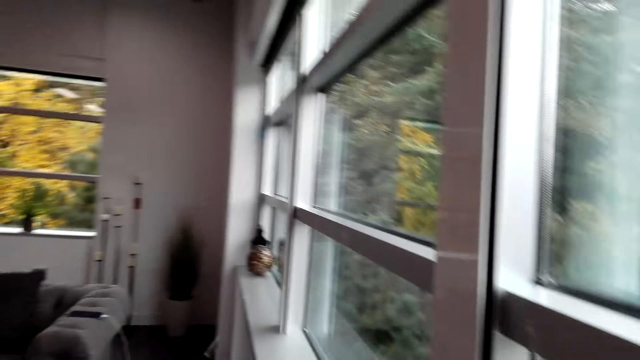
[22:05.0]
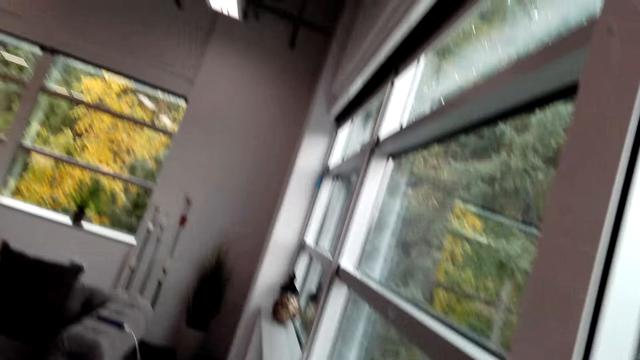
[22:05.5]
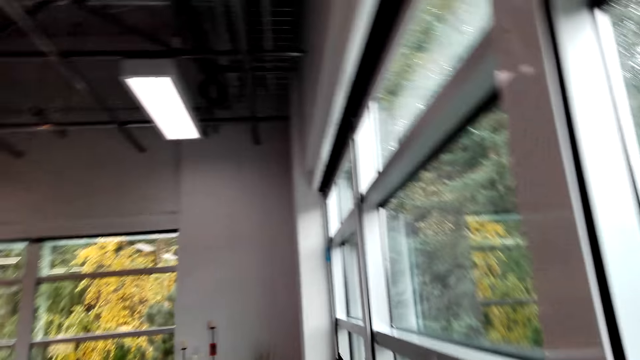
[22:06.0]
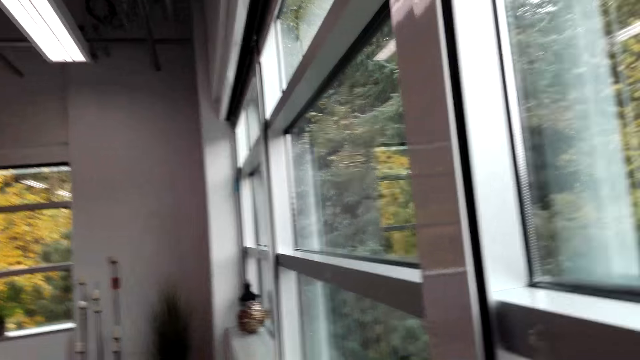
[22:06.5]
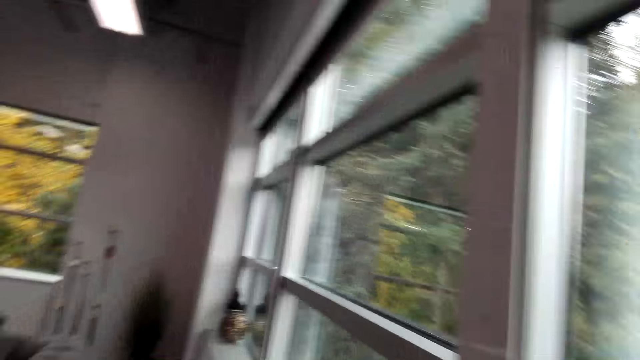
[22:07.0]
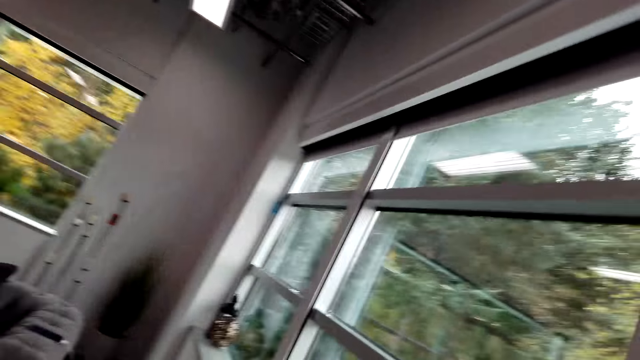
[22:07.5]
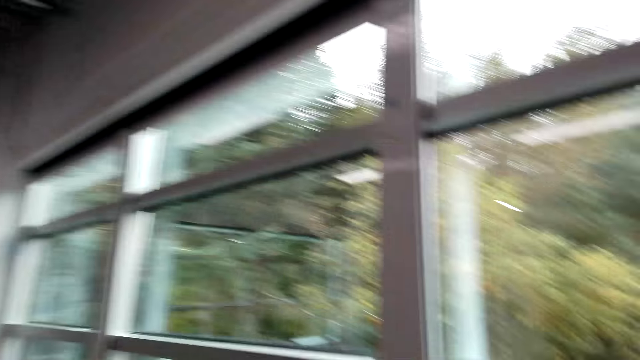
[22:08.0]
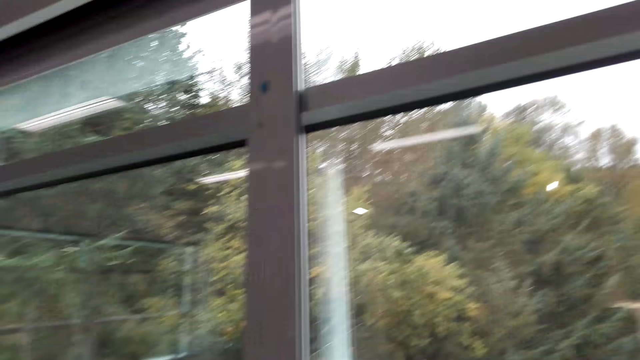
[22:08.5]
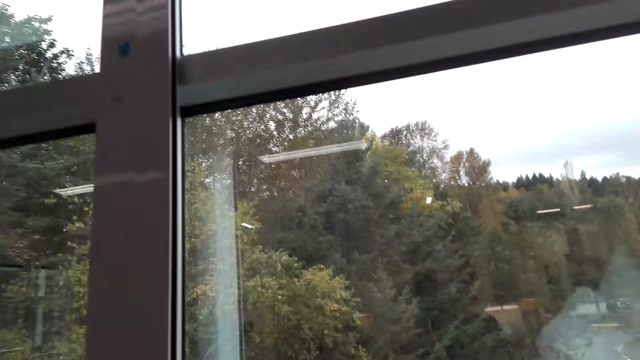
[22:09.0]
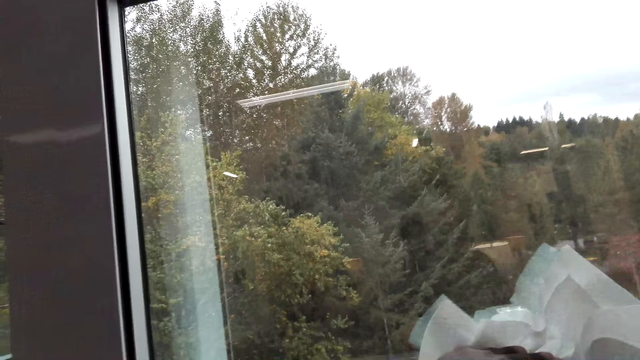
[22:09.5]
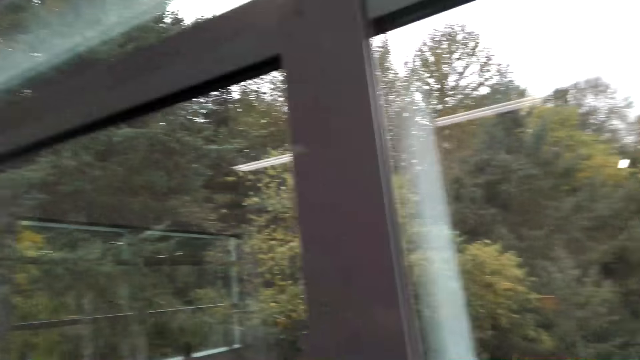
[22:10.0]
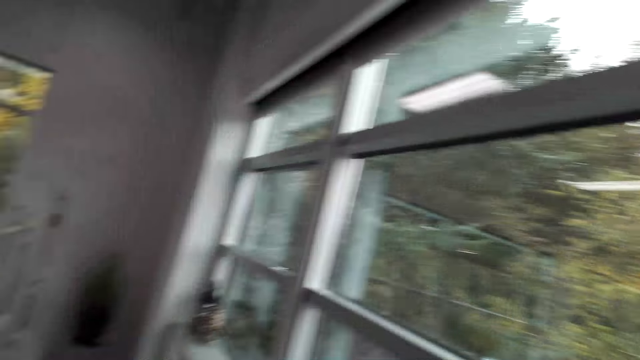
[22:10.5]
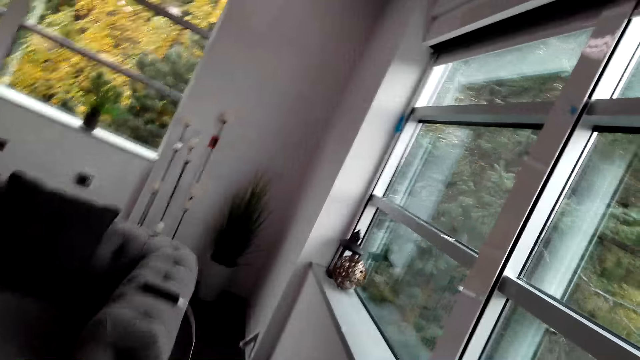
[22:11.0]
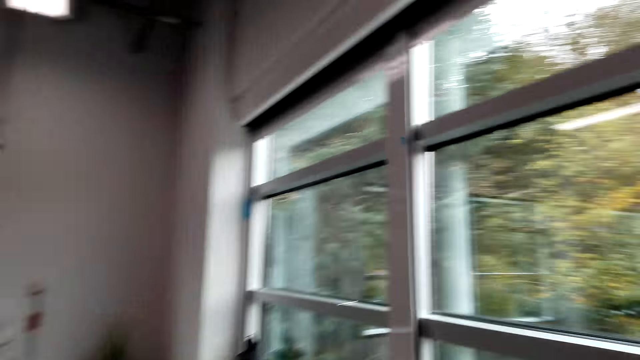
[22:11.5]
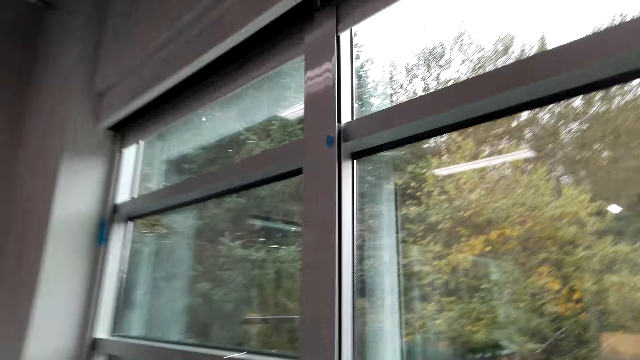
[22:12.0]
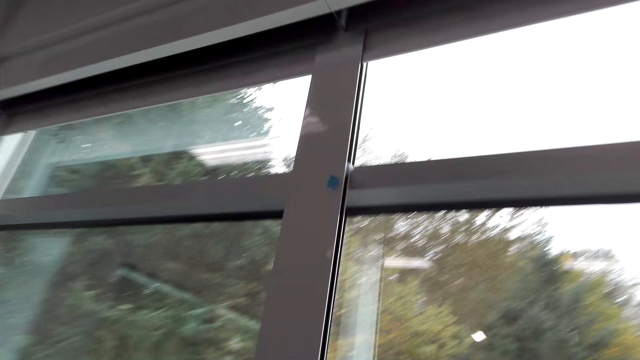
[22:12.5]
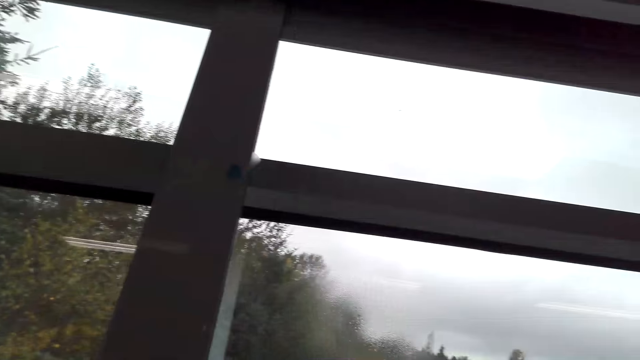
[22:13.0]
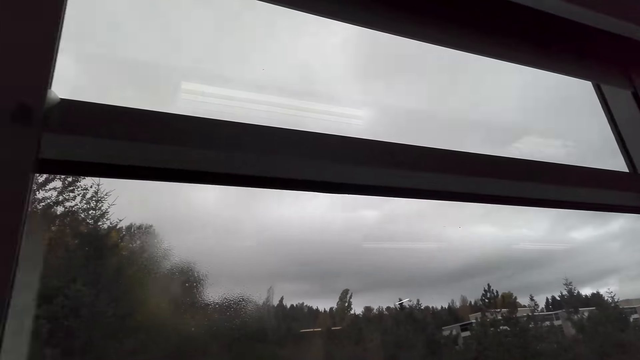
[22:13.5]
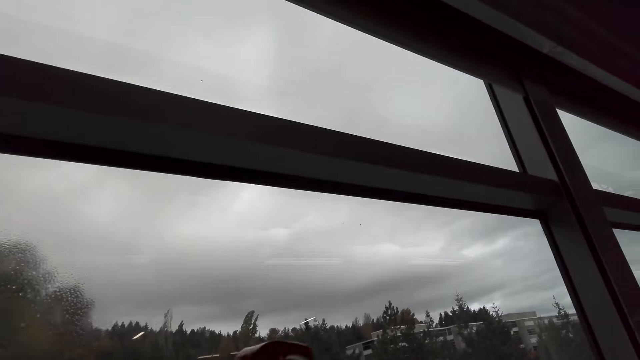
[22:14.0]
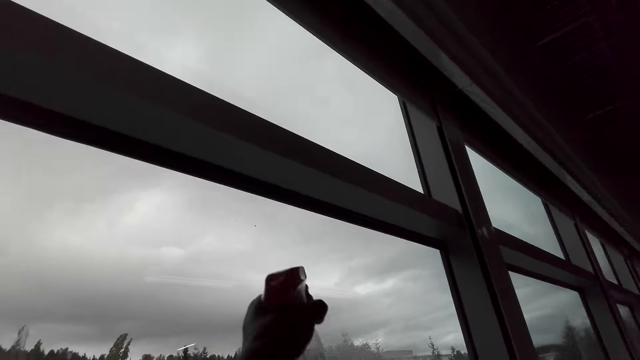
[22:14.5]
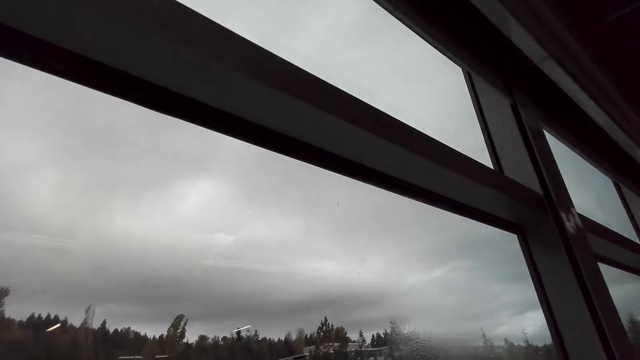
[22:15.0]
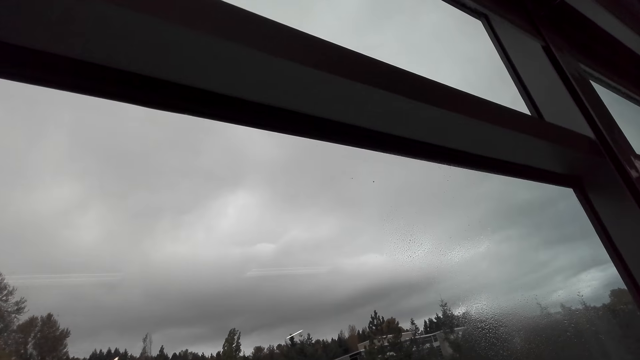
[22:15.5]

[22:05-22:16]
The camera wearer looks around. They walk around and turn around. They wipe the window with kitchen tissue. They turn around, walk around, and turn around. They spray the window.

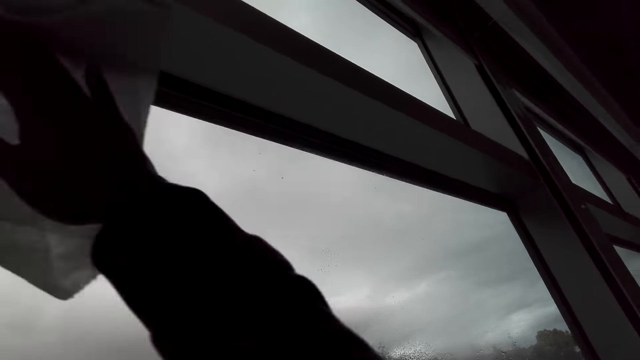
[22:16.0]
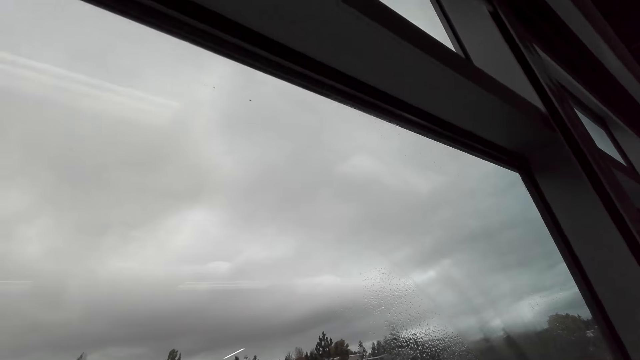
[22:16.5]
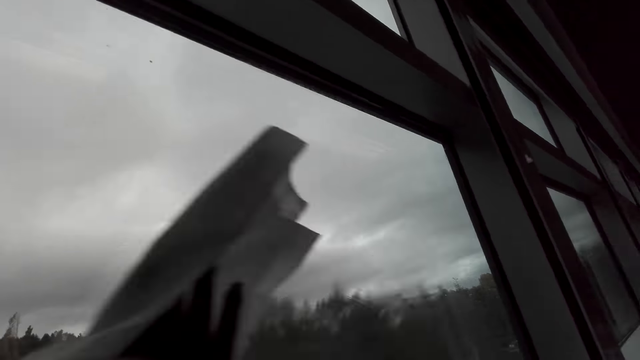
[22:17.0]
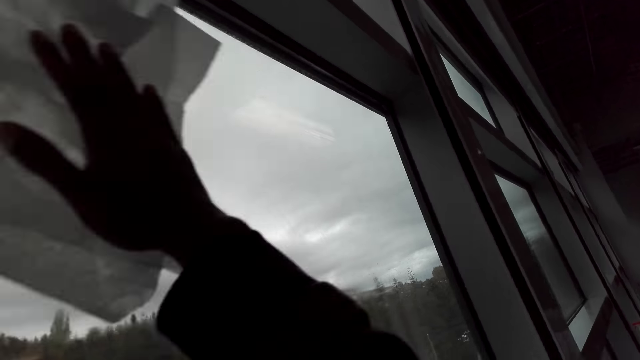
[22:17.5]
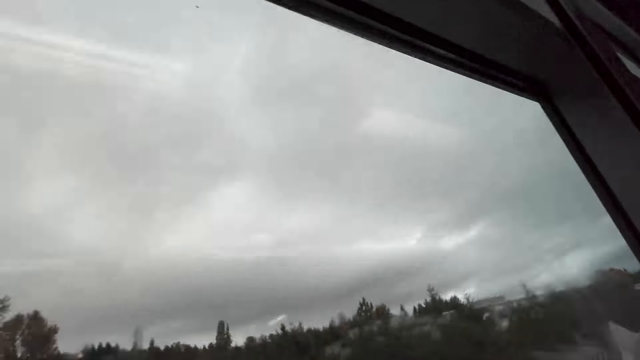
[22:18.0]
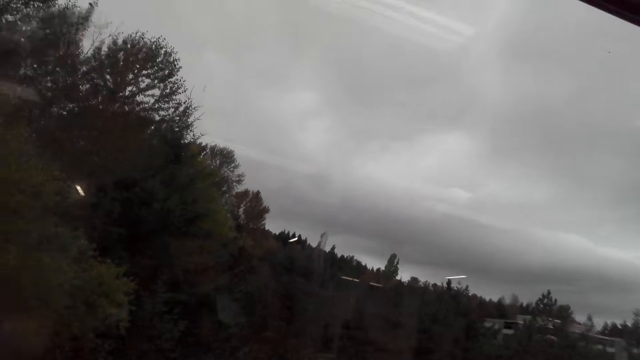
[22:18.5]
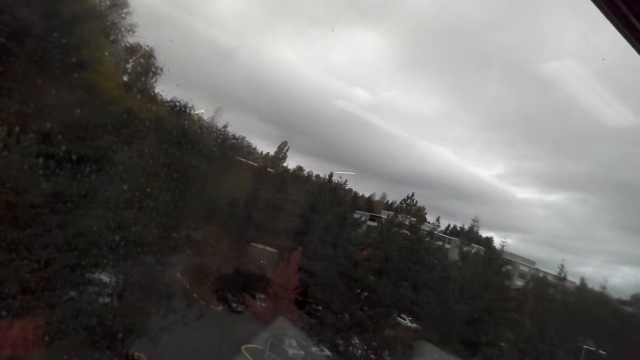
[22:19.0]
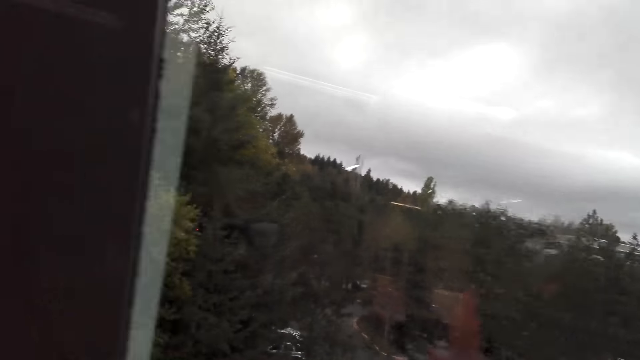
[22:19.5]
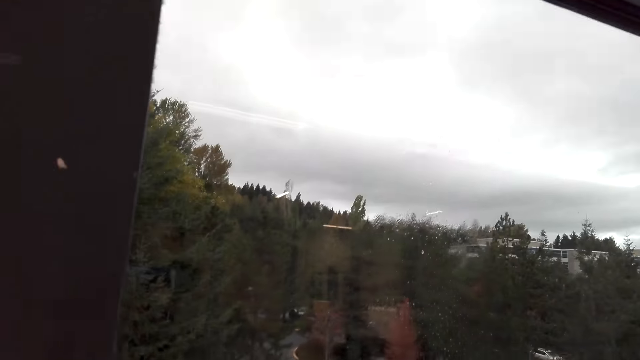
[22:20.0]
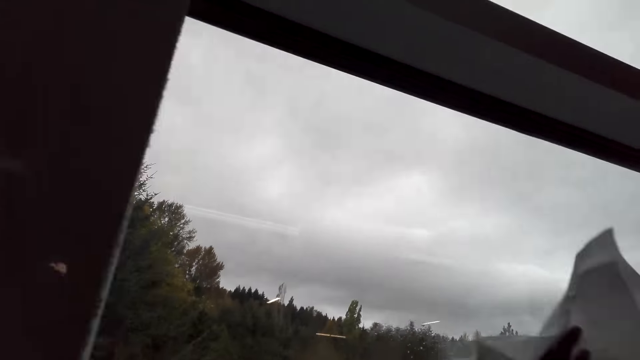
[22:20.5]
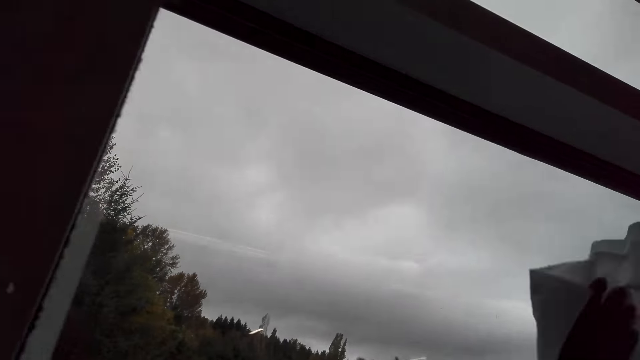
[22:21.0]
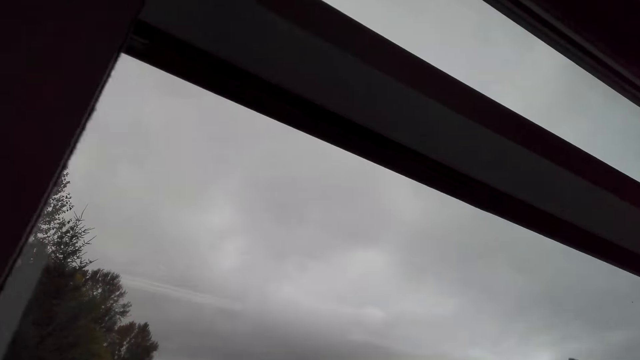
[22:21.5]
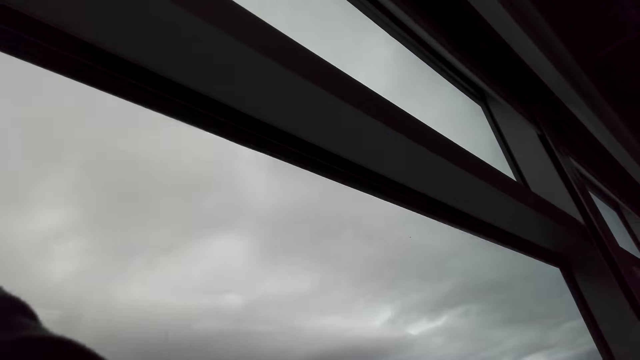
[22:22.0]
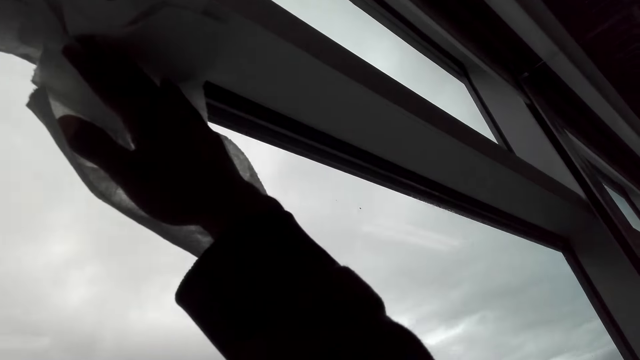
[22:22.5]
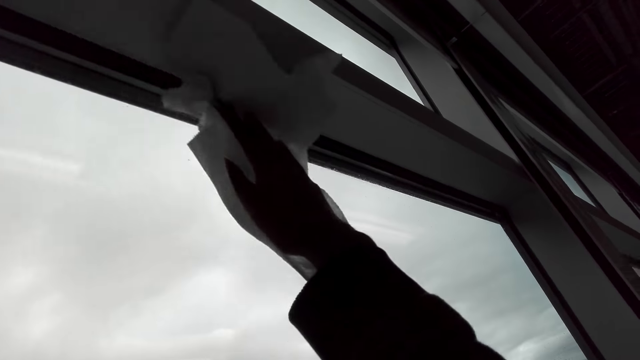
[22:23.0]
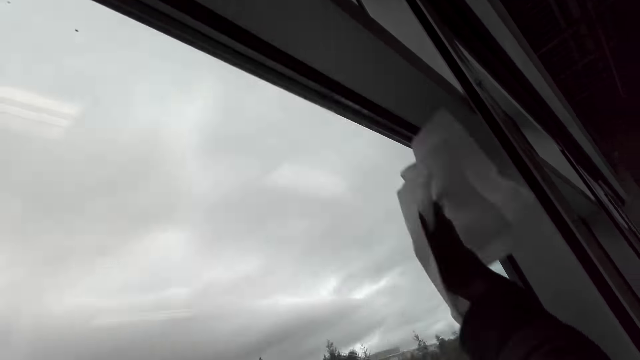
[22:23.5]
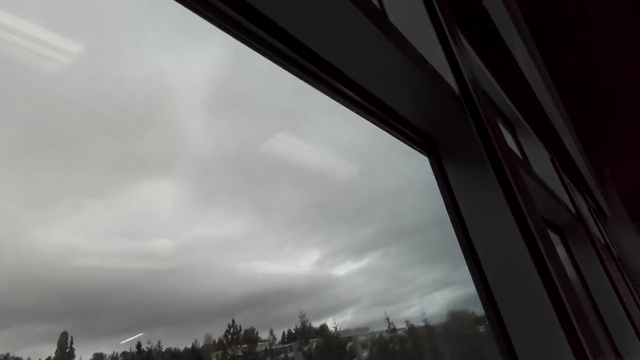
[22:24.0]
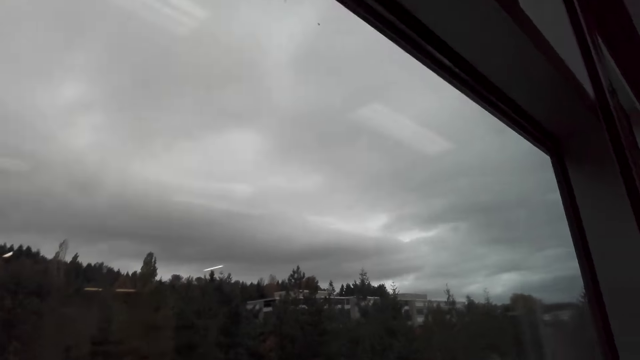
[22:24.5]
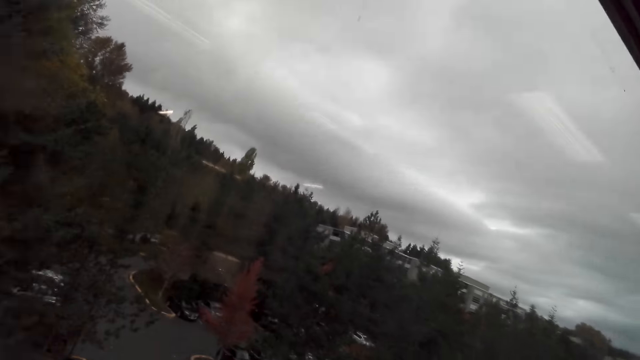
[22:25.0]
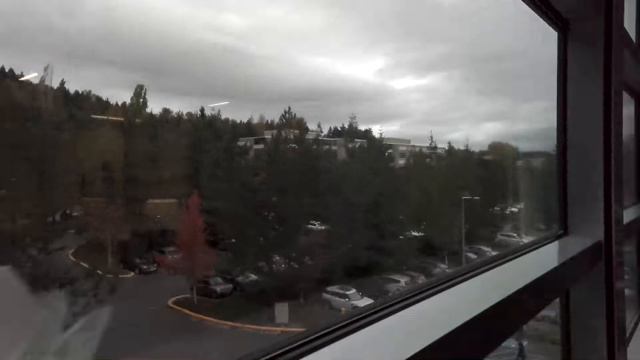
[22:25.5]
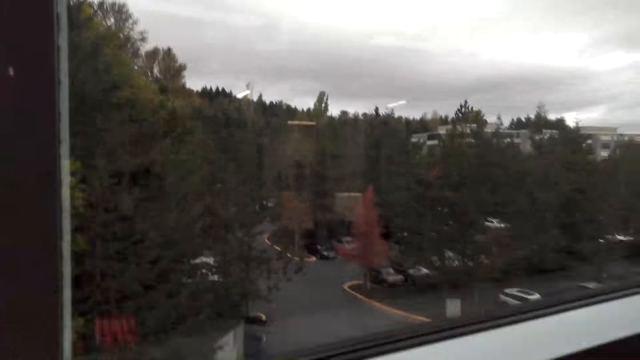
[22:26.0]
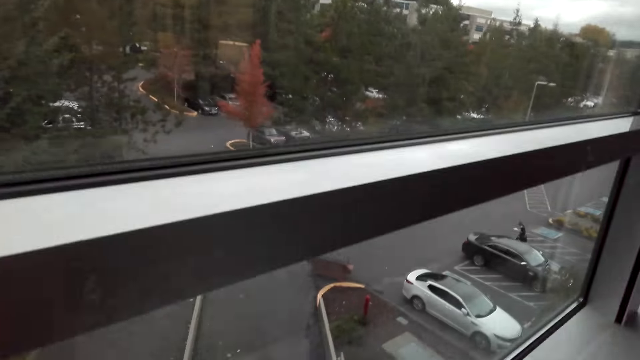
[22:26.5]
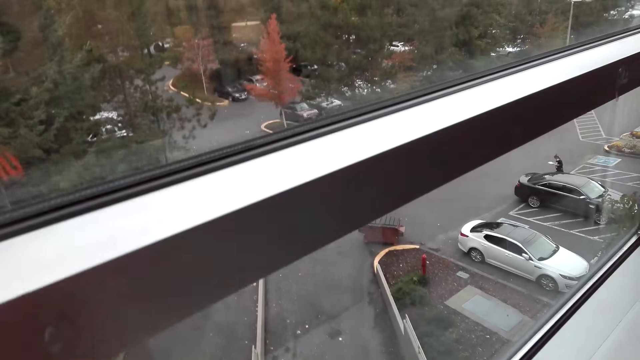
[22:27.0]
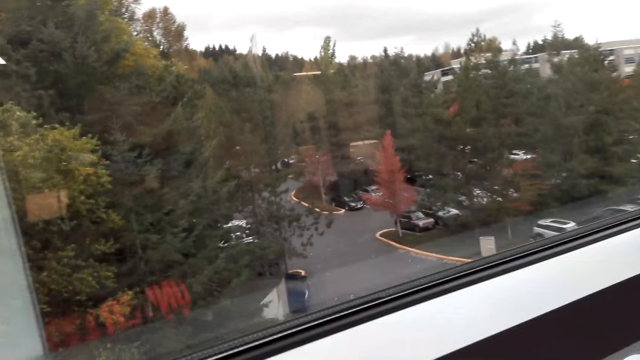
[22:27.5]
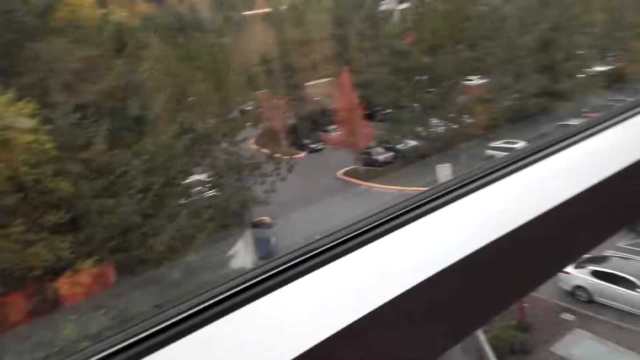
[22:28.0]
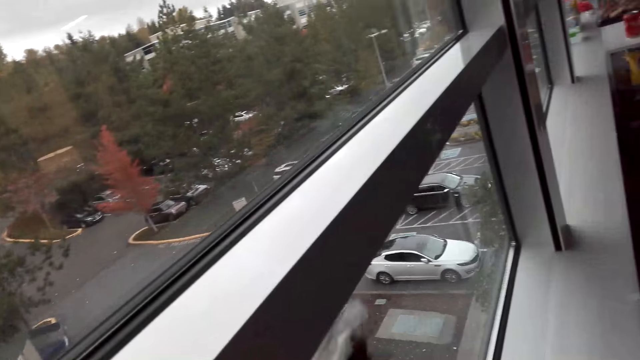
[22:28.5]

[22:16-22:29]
The camera wearer wipes the window with kitchen tissue. They turn around. They wipe the window with kitchen tissue. They turn around.
